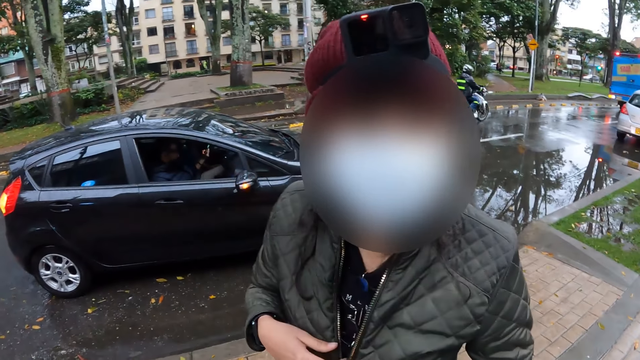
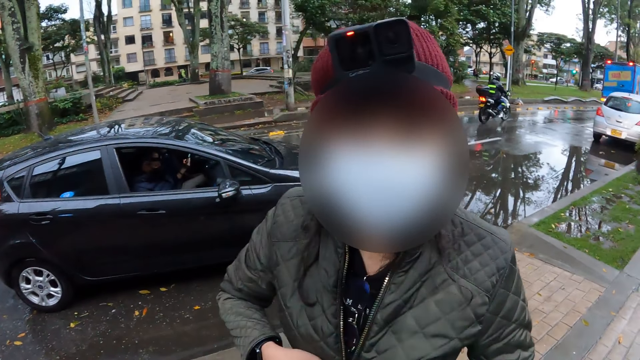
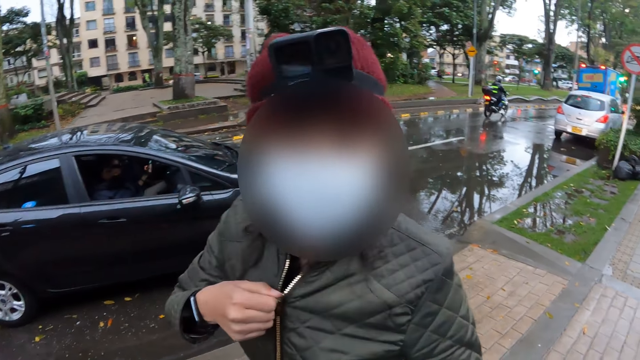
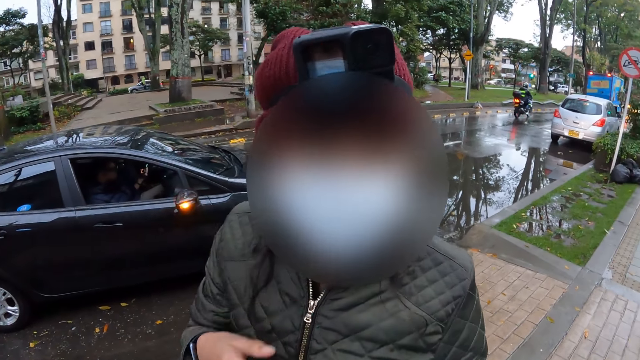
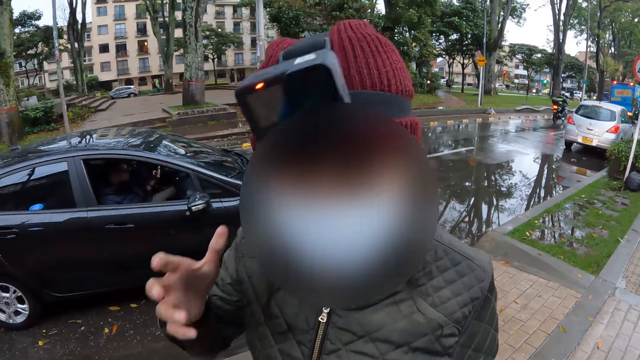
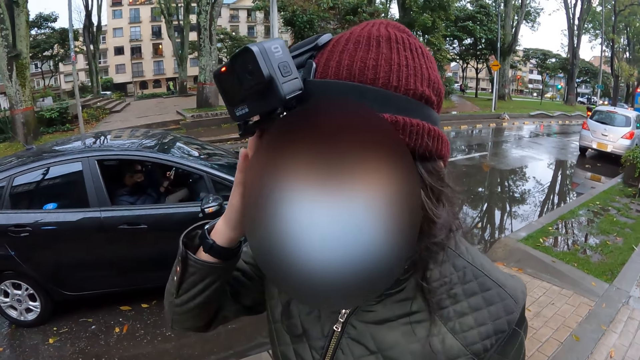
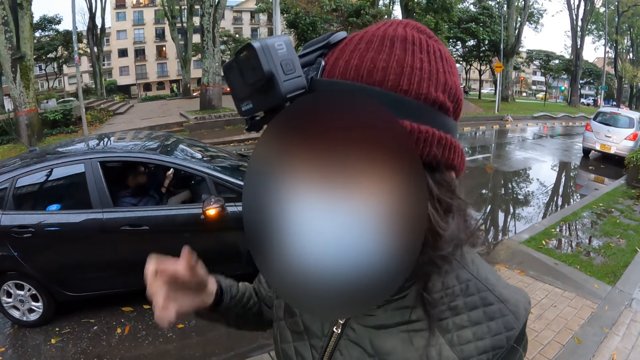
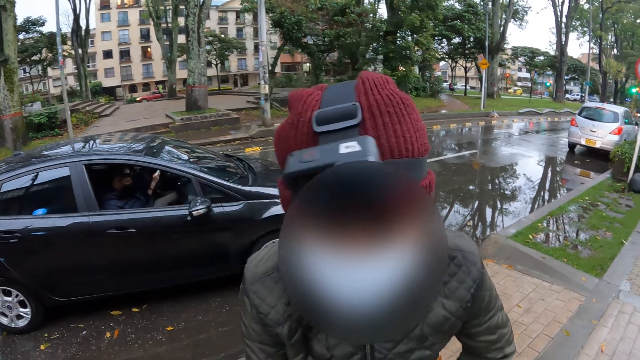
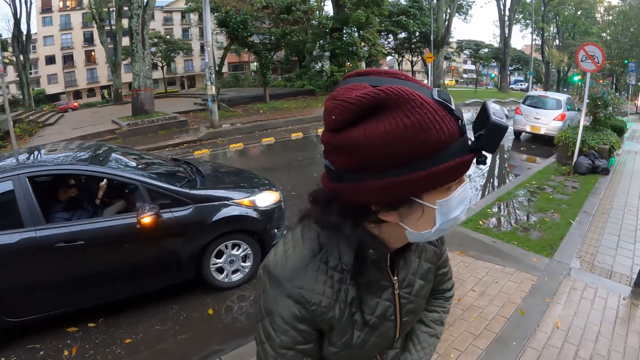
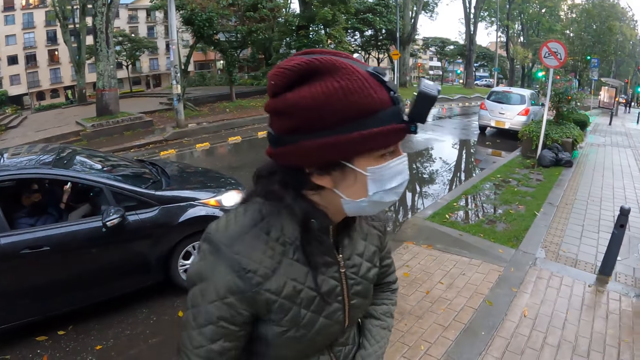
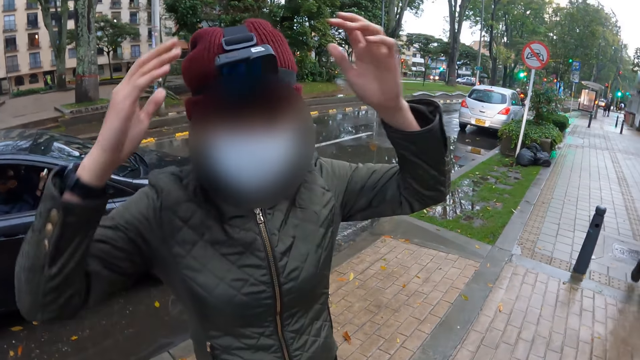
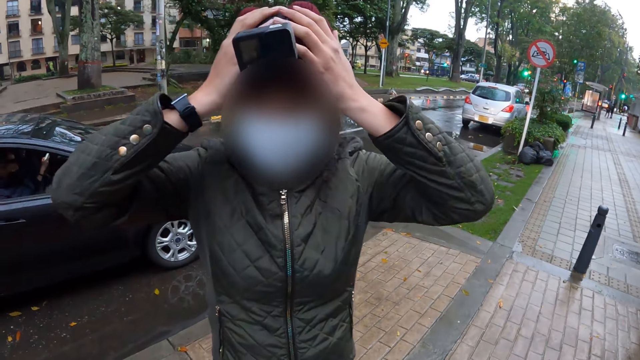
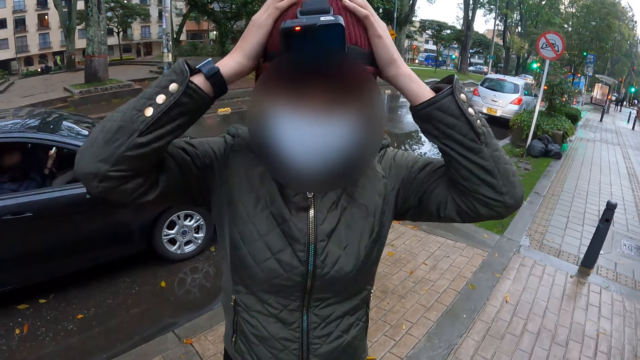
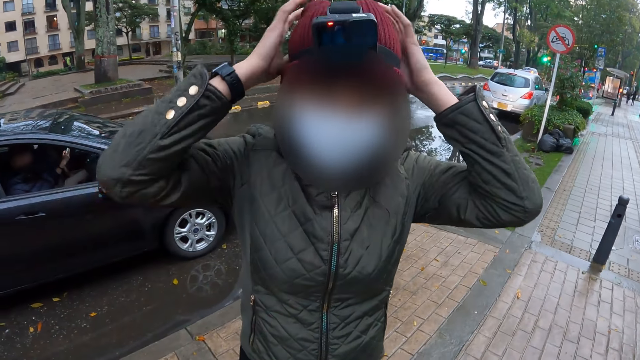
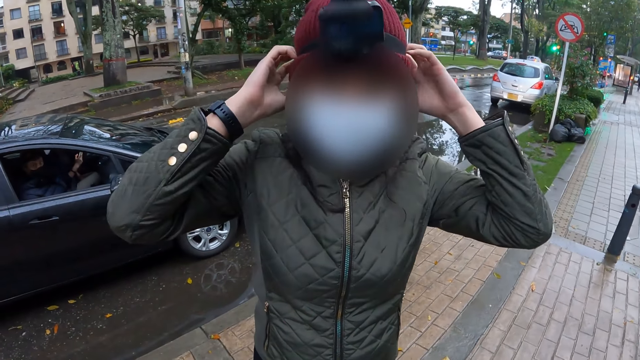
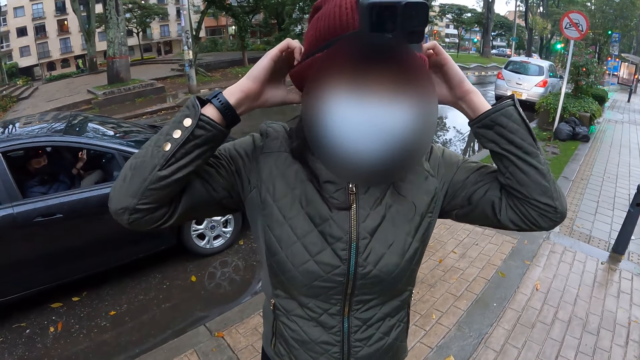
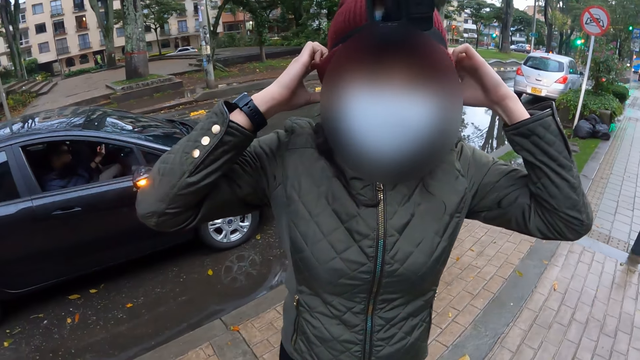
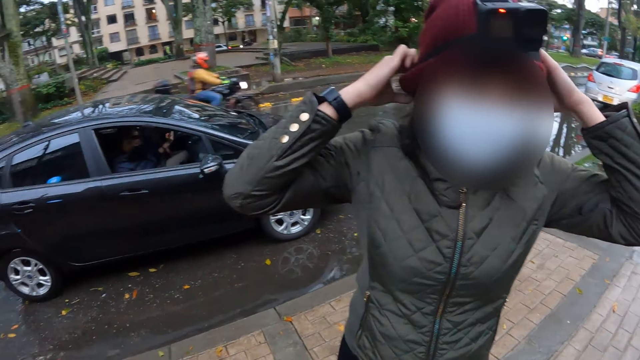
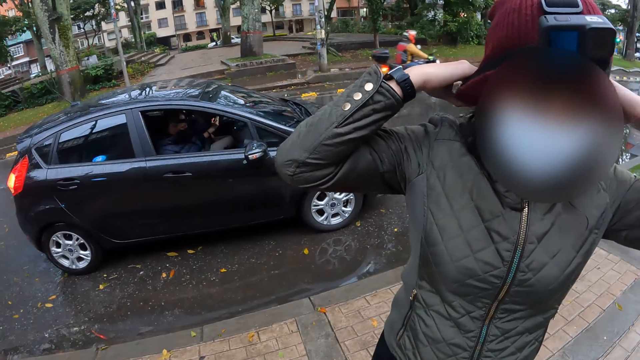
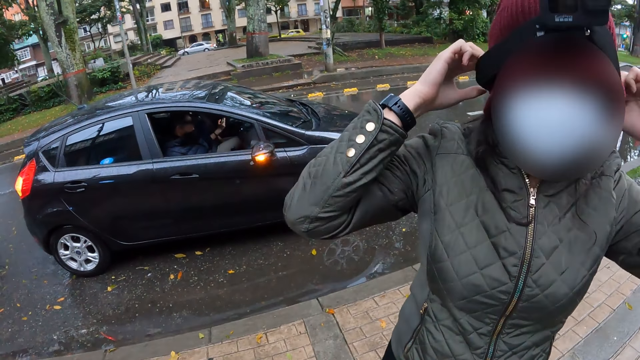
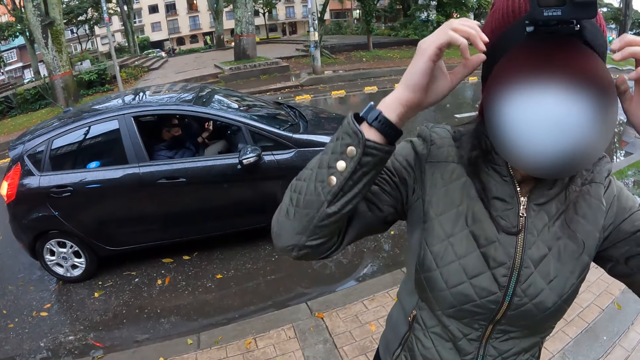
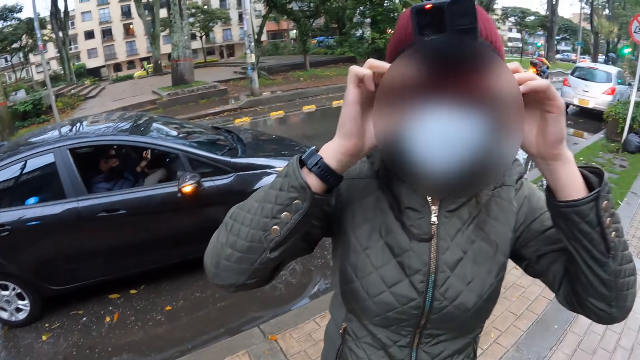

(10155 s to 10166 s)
A woman zips up her jacket with both hands. The woman interacts with the camera wearer. The woman adjusts her camera on her head with her right hand, holds her head with her hand and moves back. The woman adjusts her cap on her head with both hands.

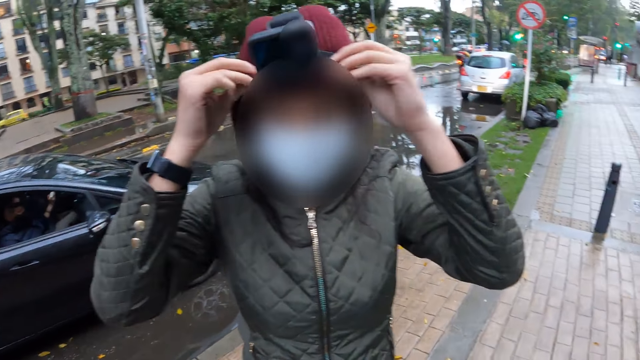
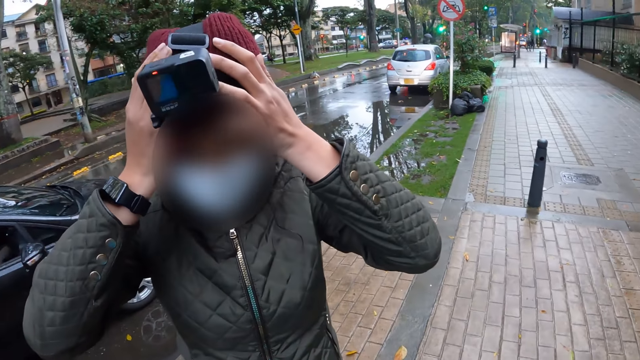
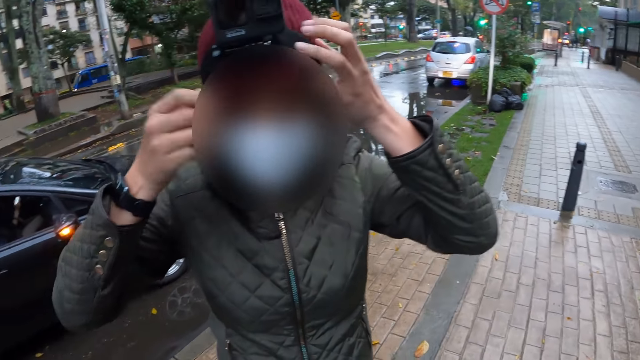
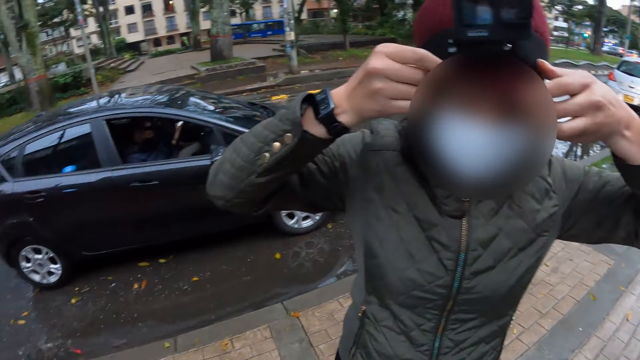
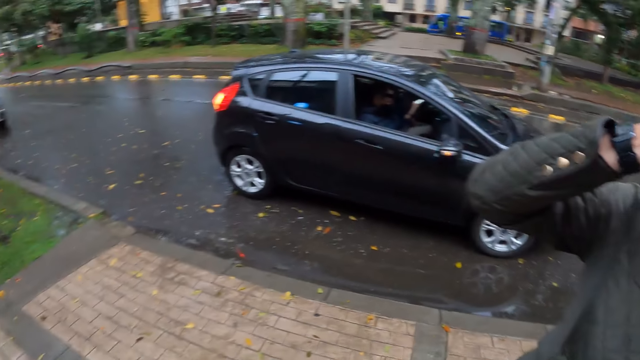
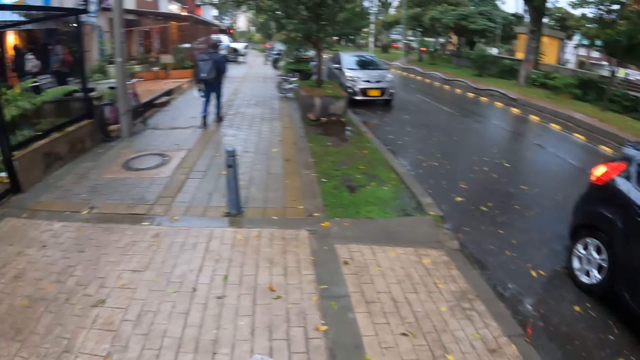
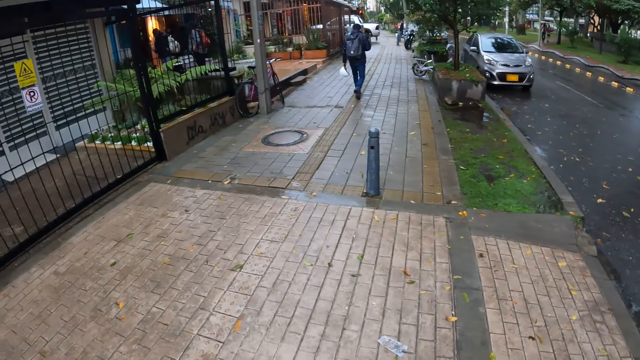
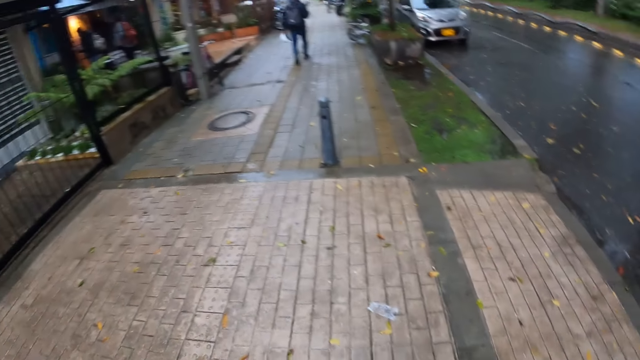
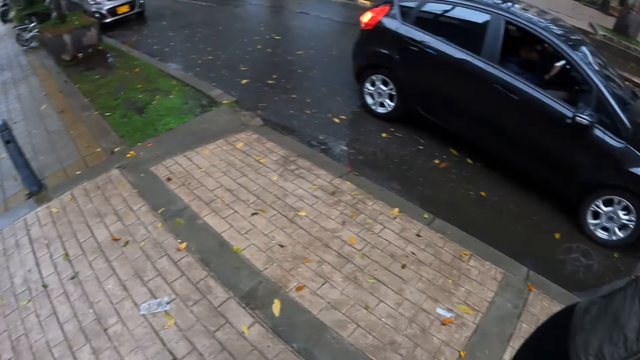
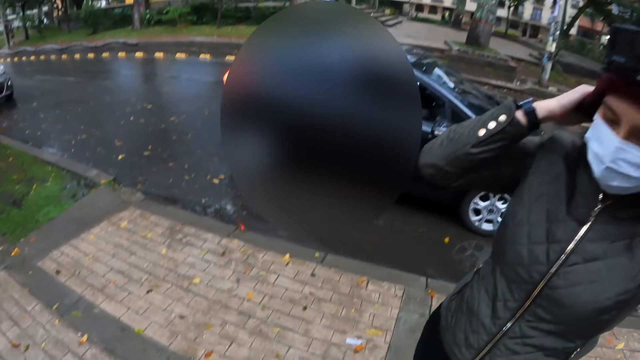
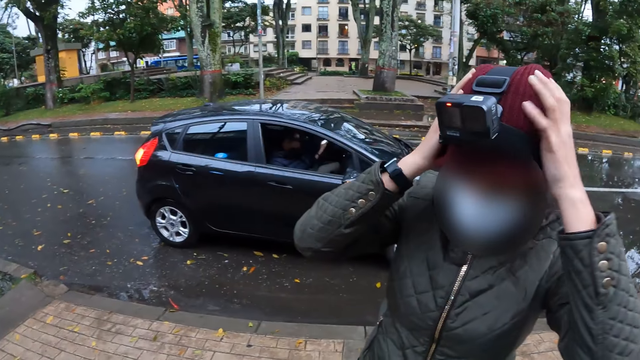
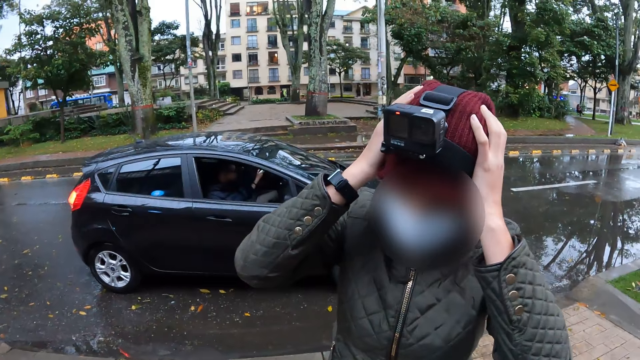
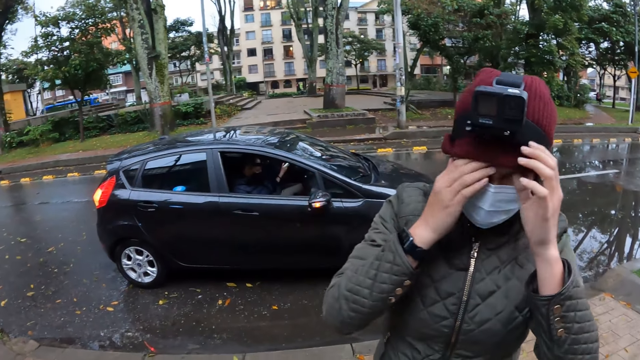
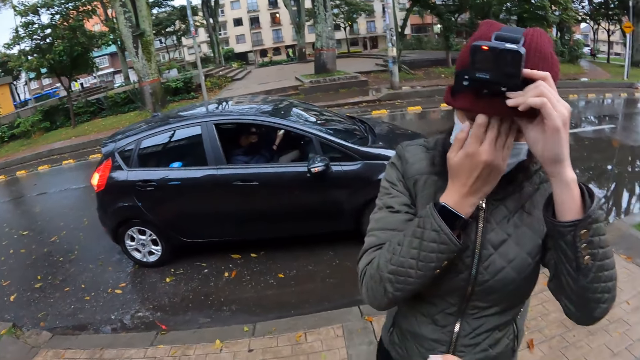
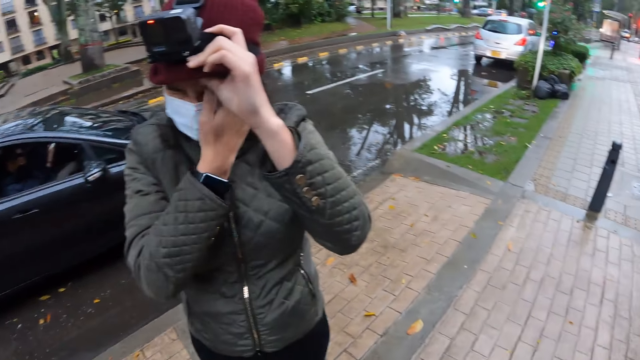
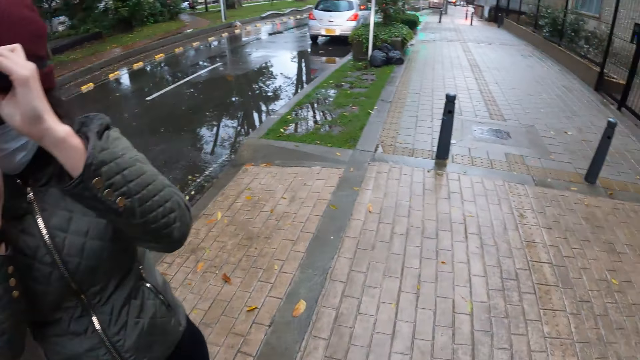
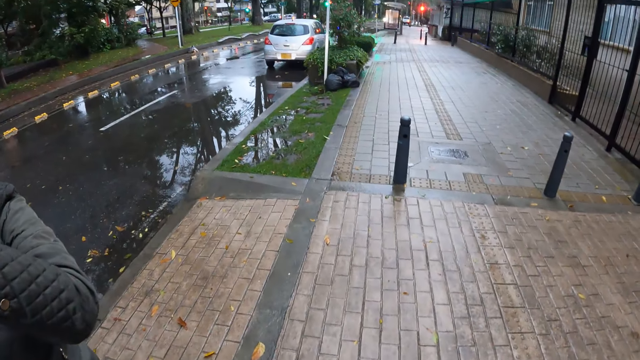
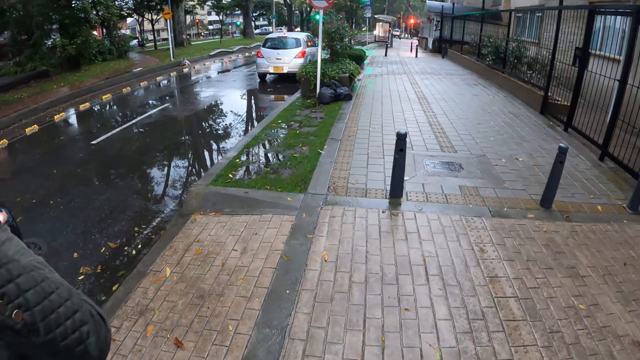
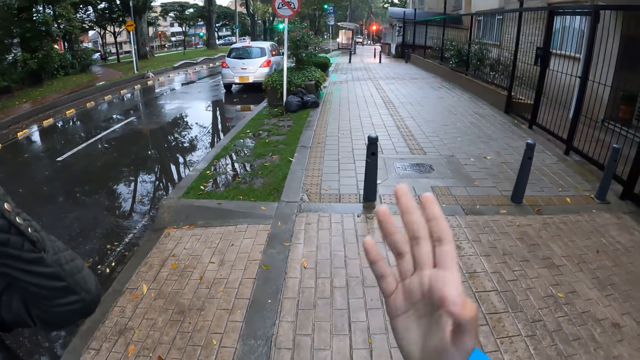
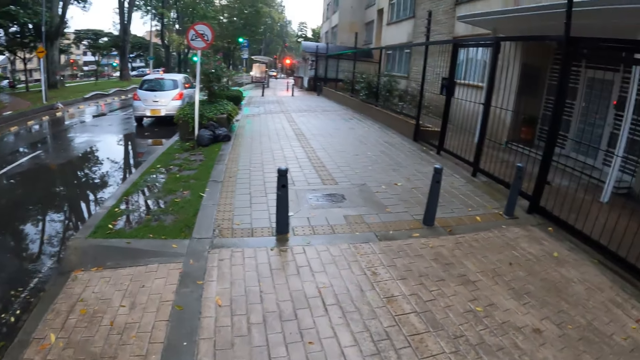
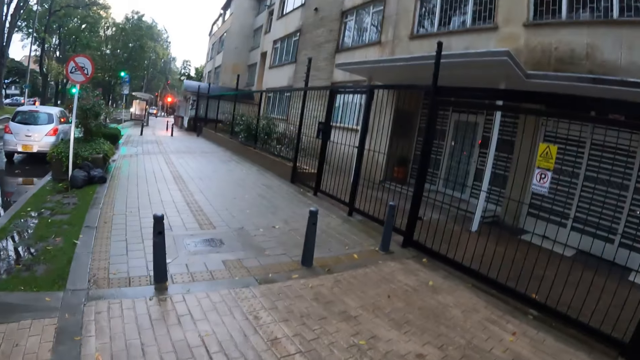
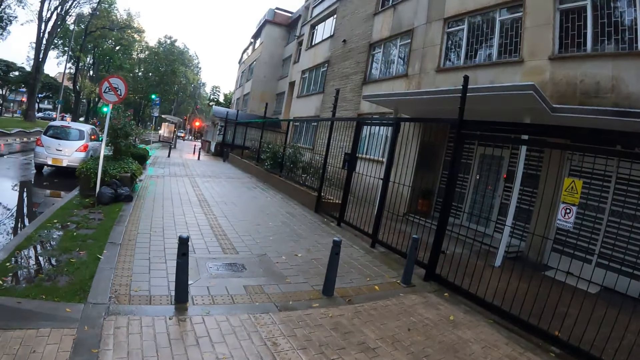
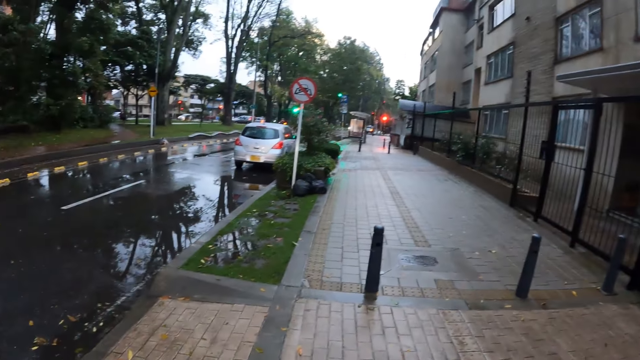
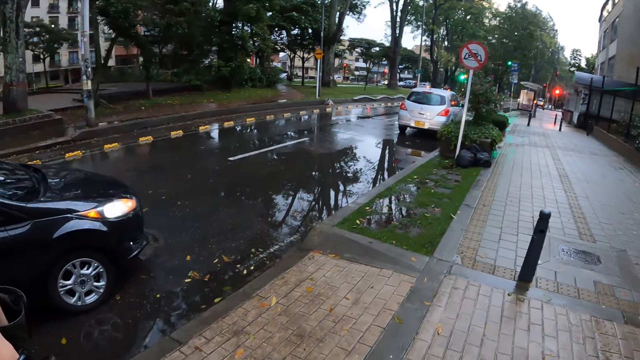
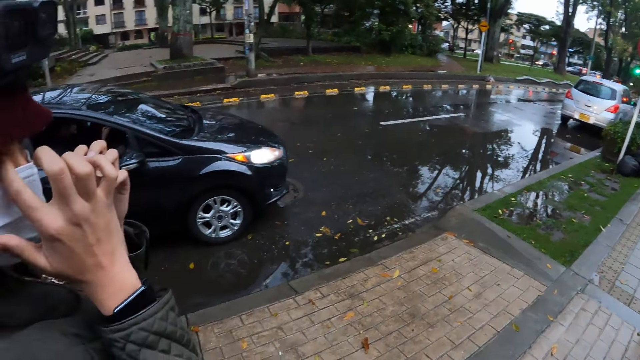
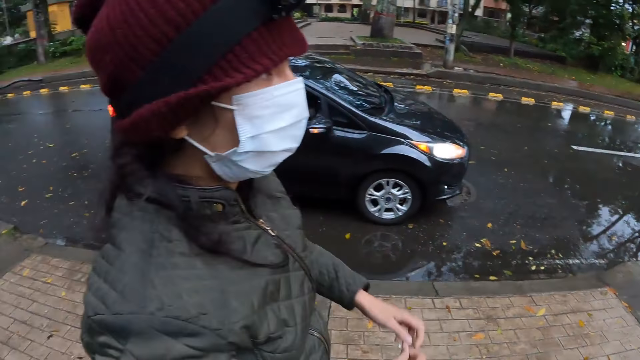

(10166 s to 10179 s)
The camera wearer looks around the pavement. The woman adjusts her Marvin. The camera wearer lifts her hand. She looks around the pavement. The woman wipes her face with both hands.
